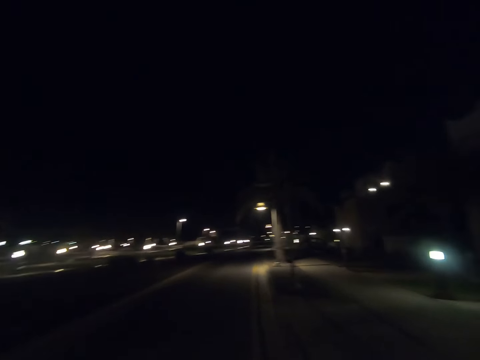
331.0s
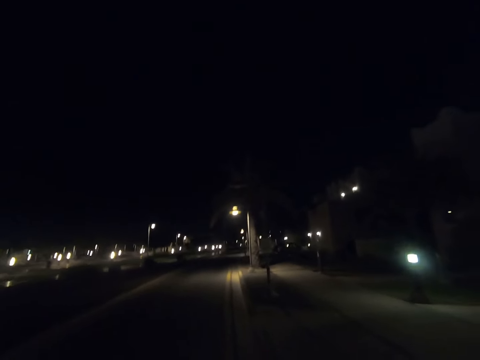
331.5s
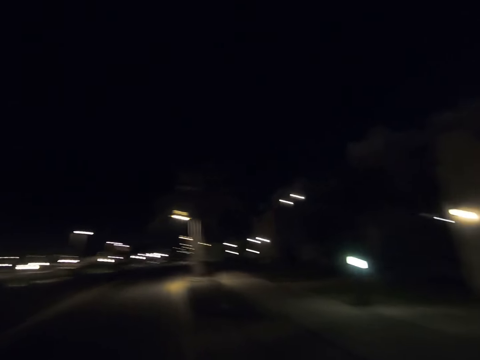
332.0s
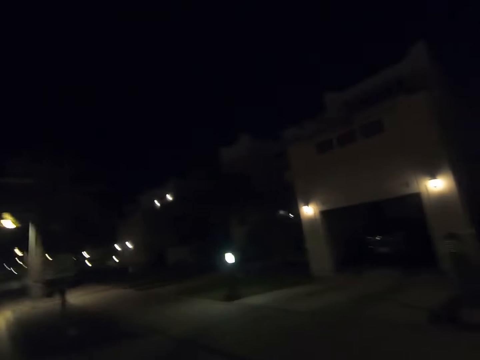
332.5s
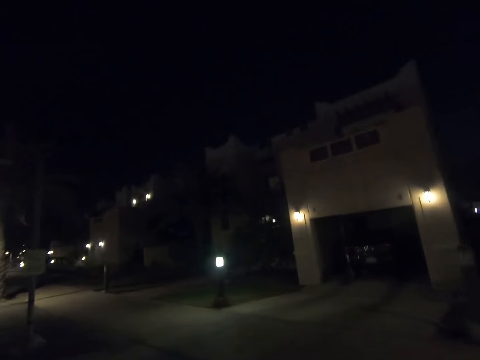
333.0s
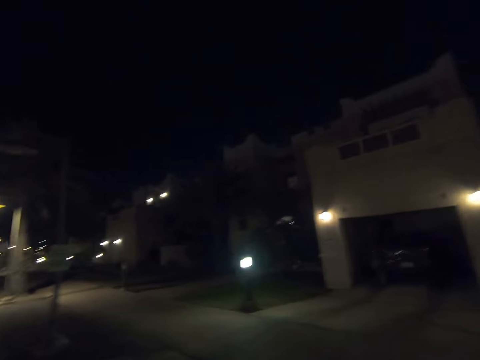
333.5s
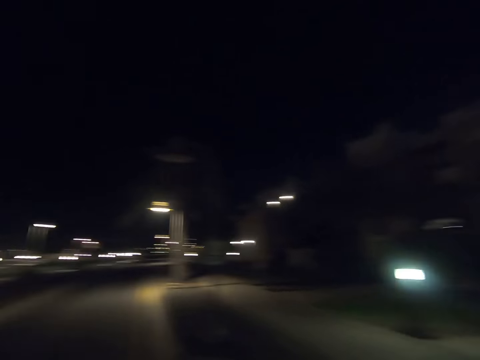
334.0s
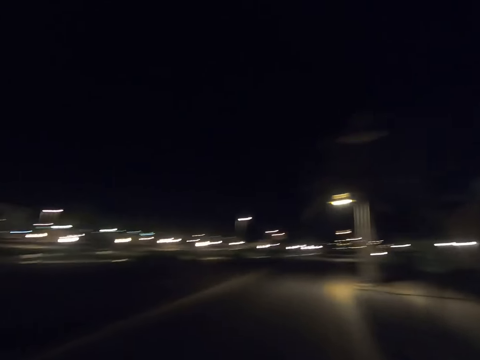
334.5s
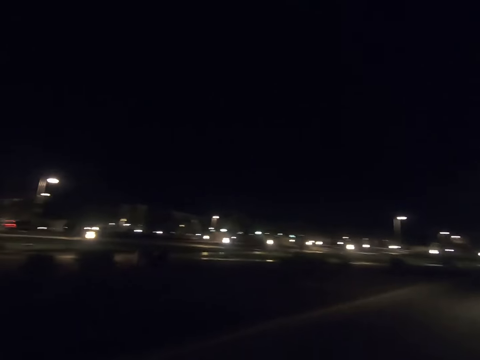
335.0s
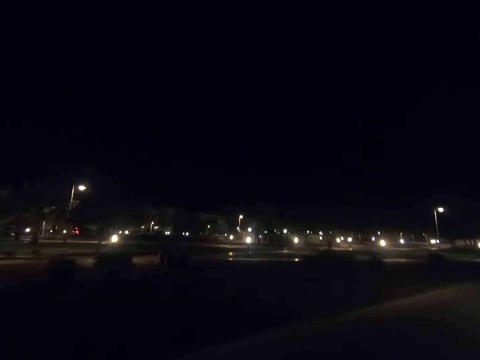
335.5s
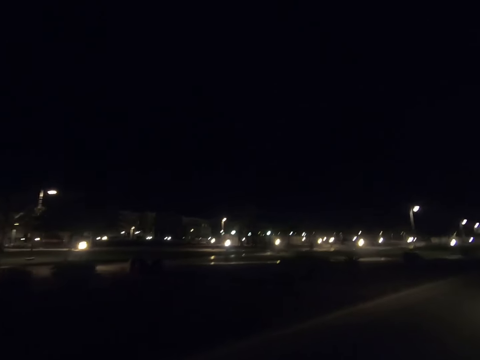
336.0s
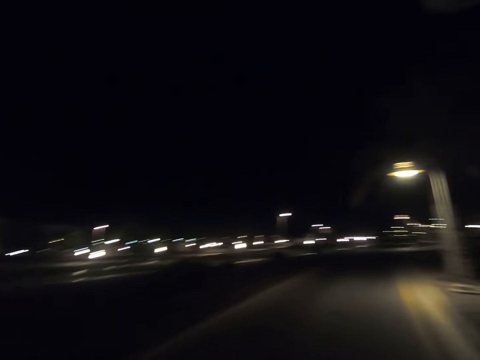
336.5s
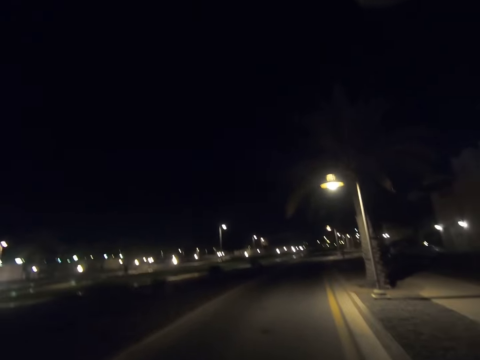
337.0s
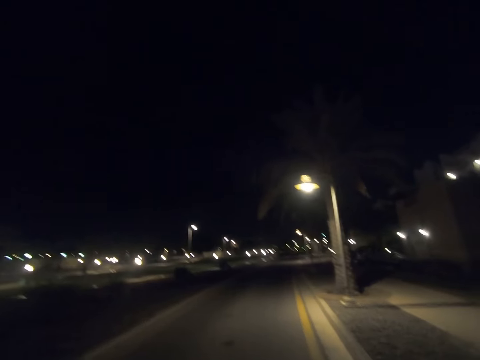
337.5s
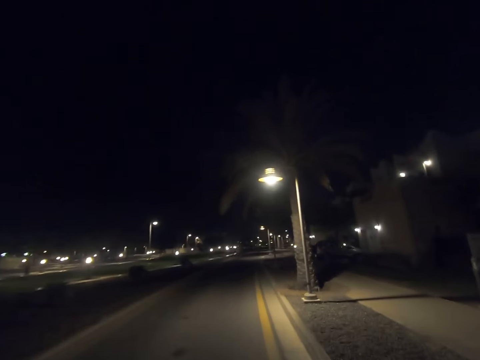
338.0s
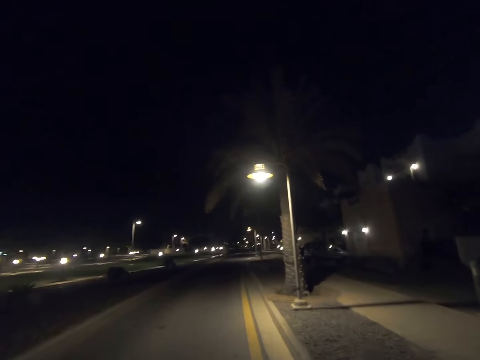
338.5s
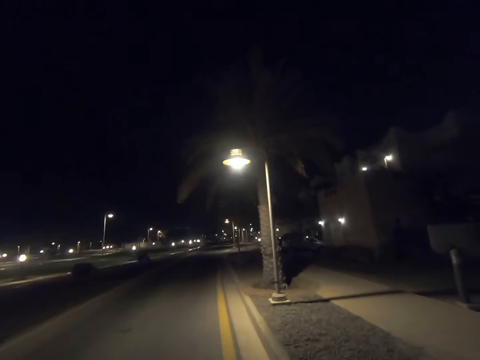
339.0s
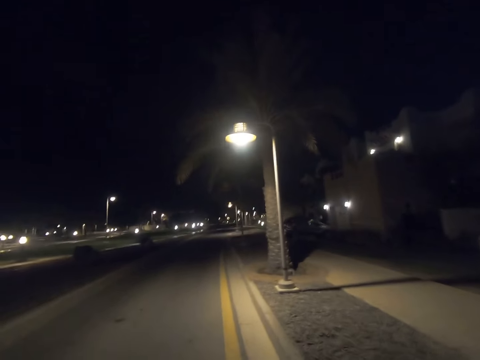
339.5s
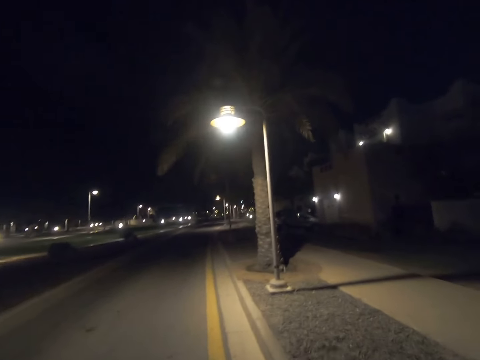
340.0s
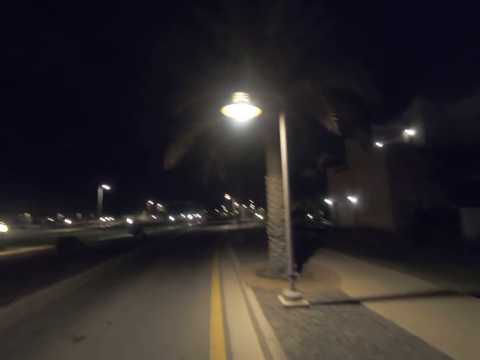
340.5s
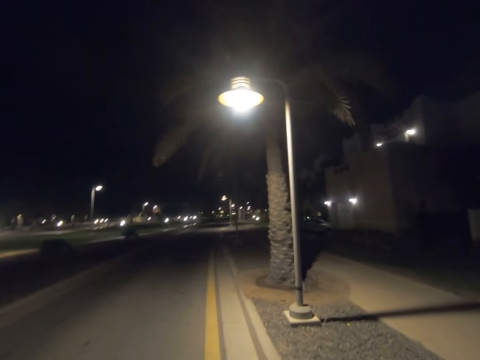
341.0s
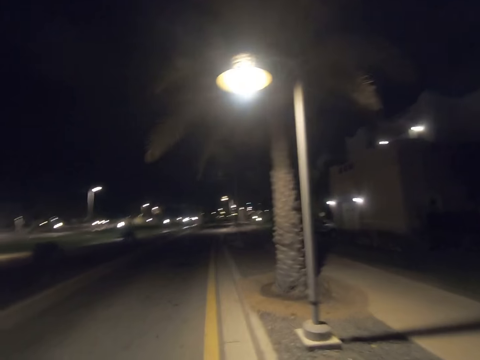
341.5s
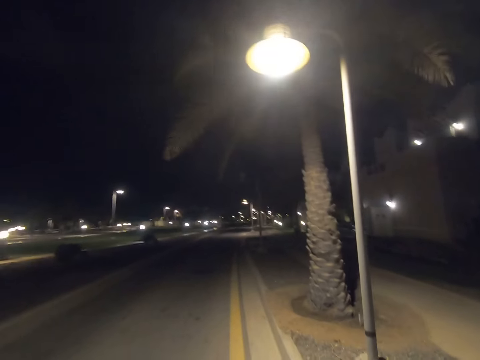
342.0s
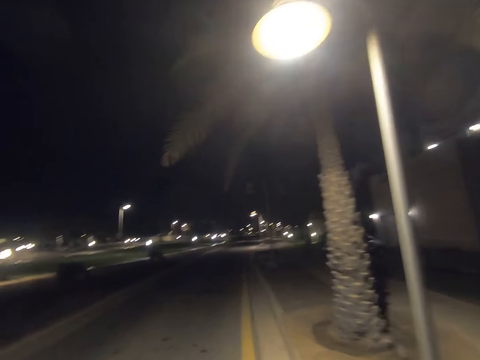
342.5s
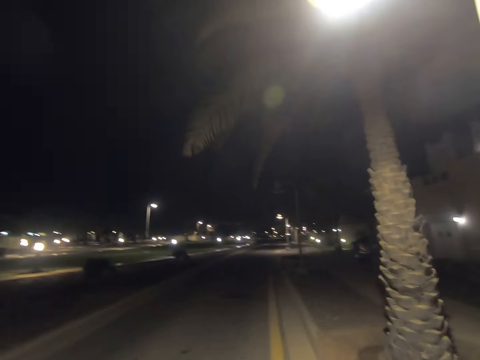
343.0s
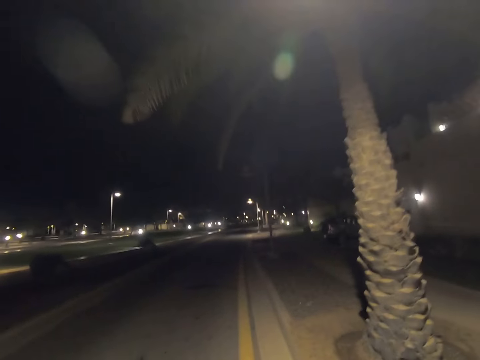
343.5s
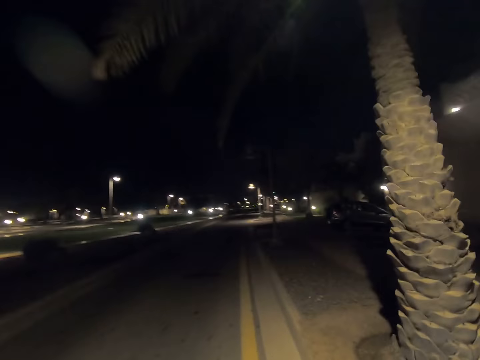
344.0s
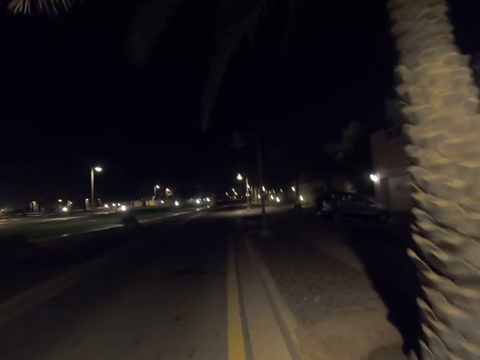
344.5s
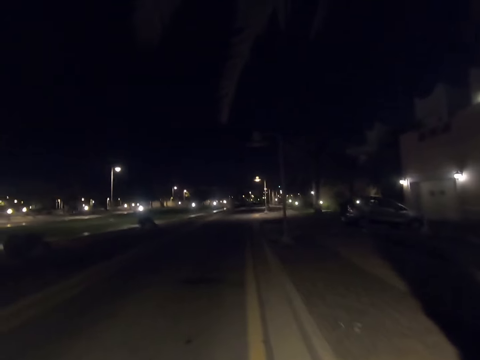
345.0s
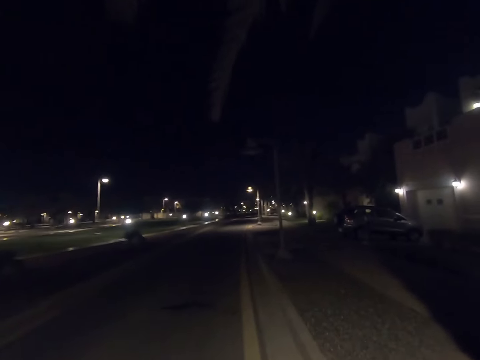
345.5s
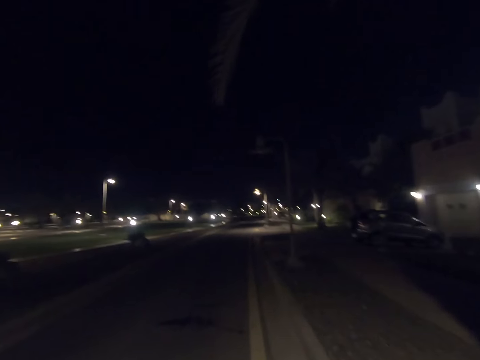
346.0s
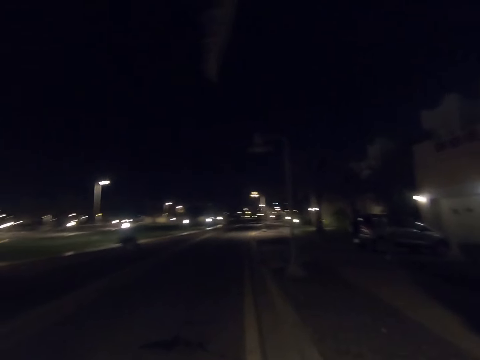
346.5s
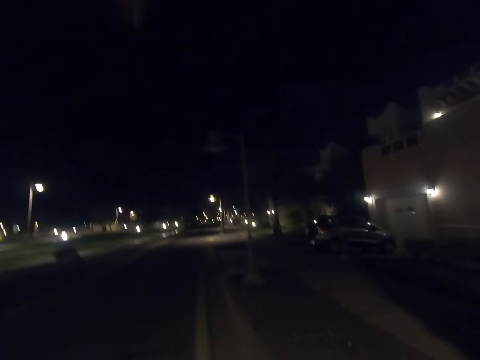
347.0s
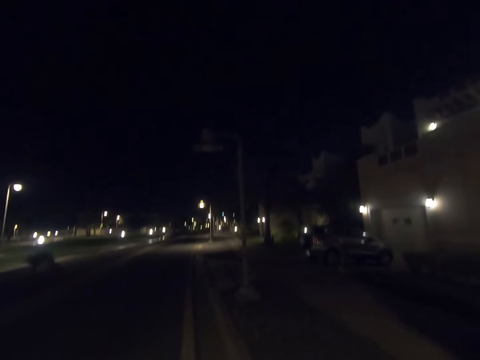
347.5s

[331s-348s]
The camera wearer looks to his right. He looks to his left. He returns his gaze. He walks past a street light pole. He walks past a tree. He looks to his right.

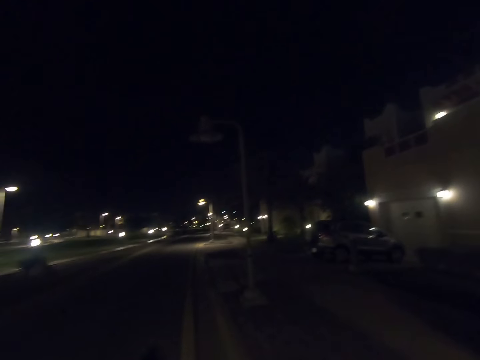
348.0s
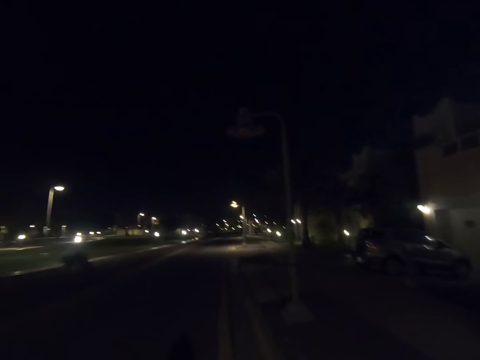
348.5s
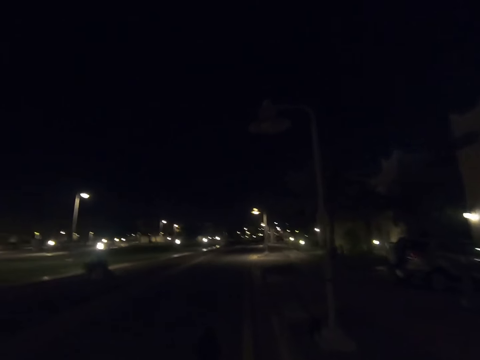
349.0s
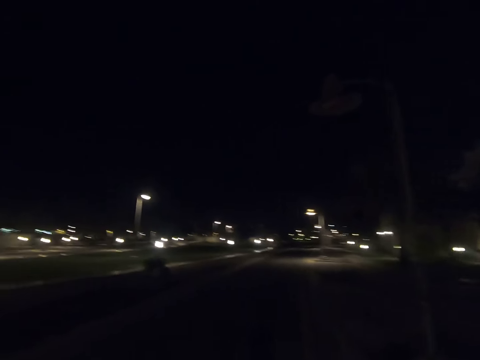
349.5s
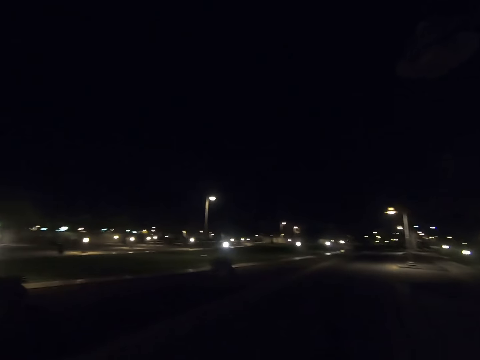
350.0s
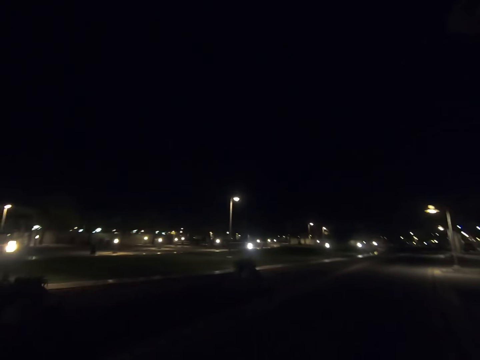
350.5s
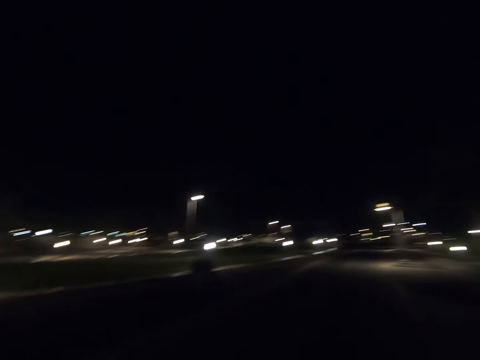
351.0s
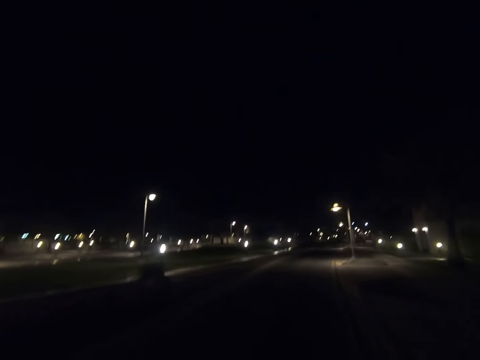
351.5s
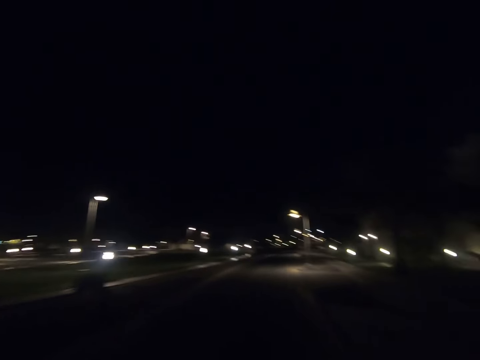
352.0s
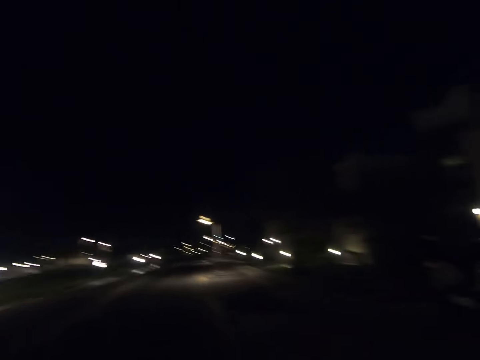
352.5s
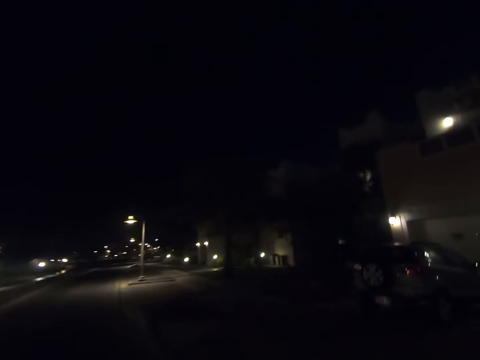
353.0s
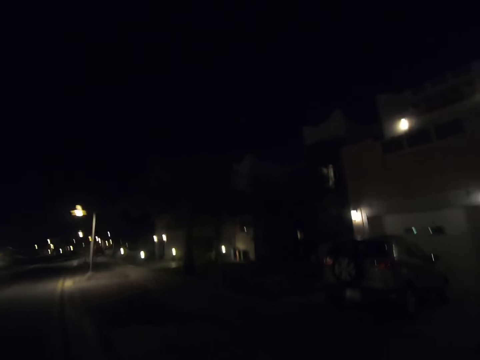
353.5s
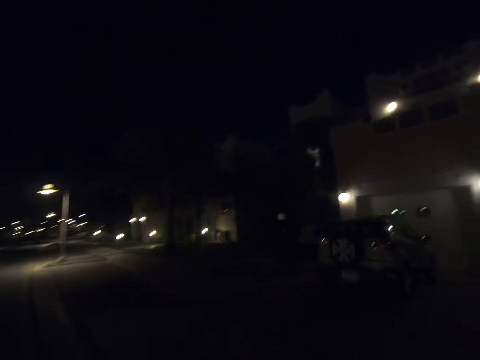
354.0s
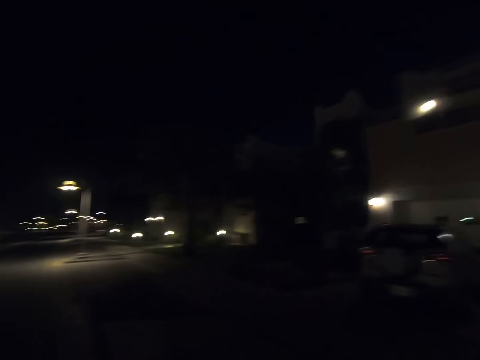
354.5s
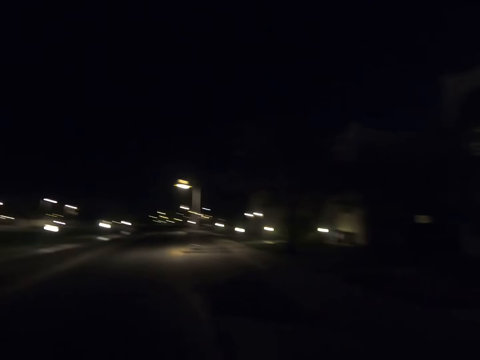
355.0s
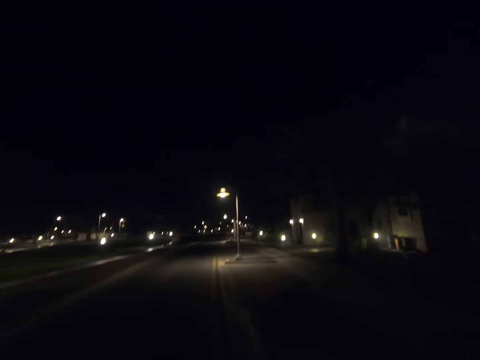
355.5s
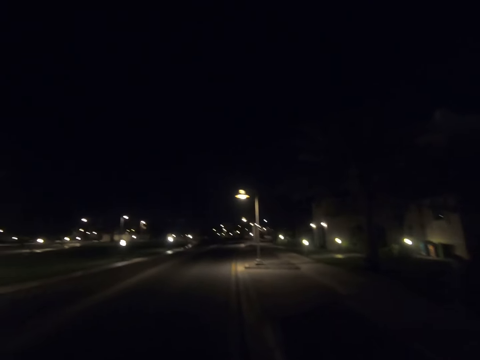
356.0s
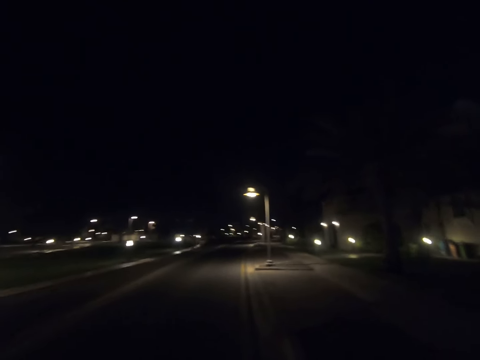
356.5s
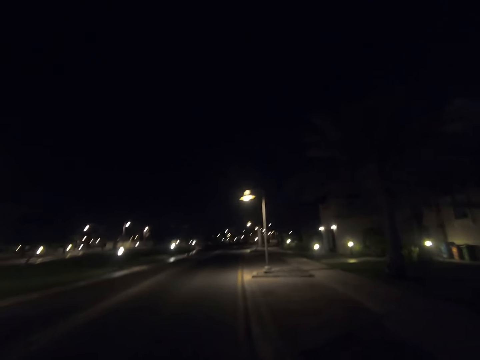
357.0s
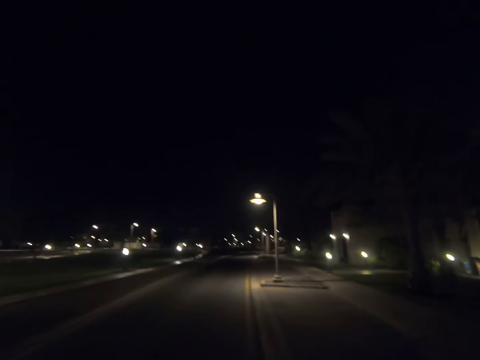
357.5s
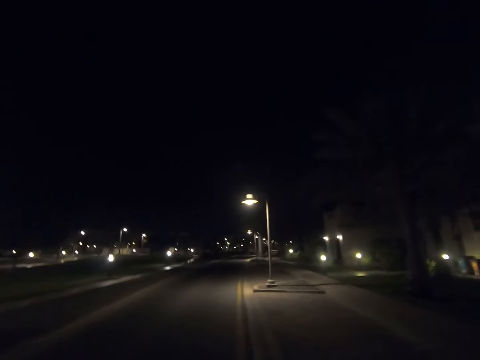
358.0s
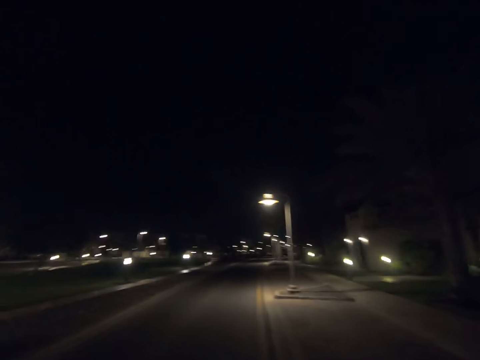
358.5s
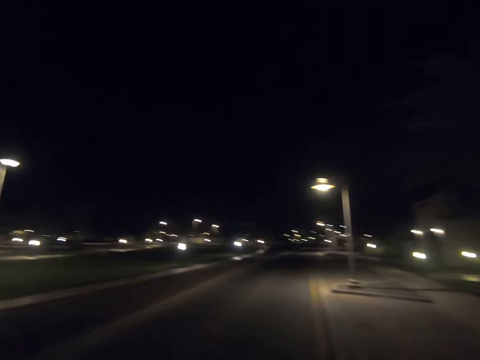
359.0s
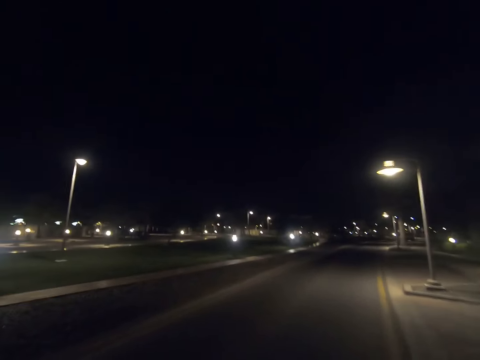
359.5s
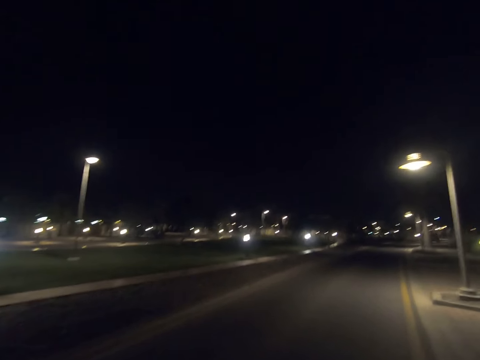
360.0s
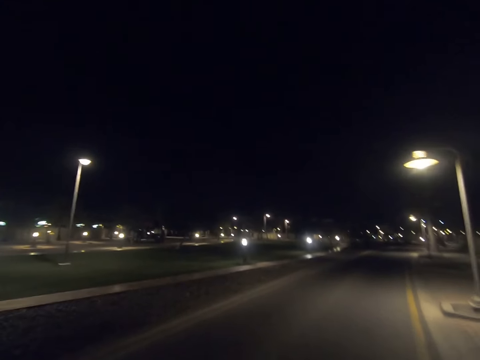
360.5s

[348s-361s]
The camera wearer looks to his left. He looks to his right. He returns his gaze. He looks to his left.
